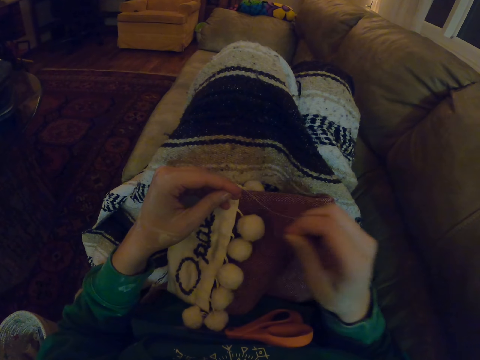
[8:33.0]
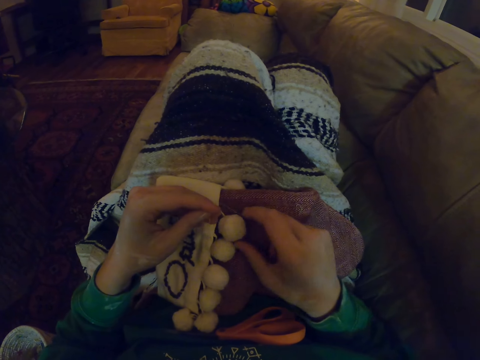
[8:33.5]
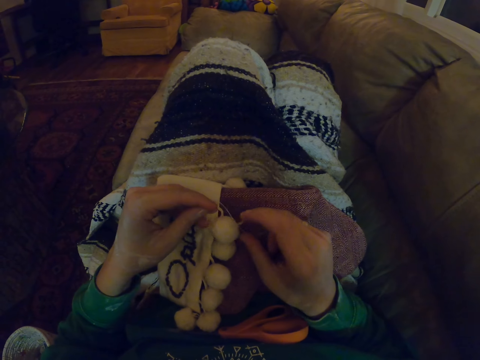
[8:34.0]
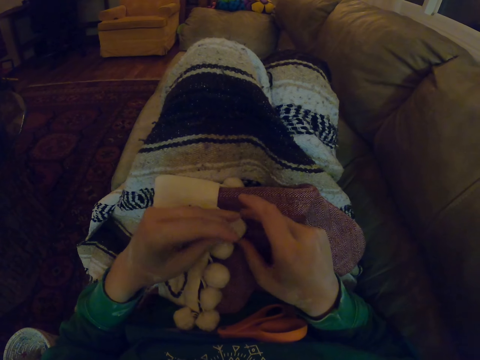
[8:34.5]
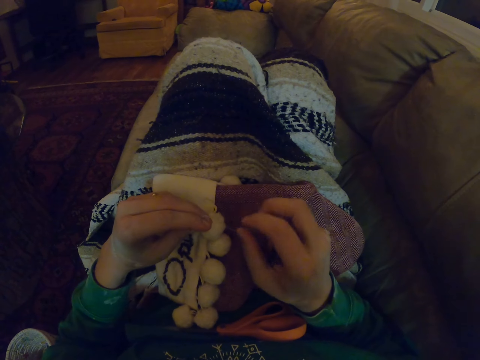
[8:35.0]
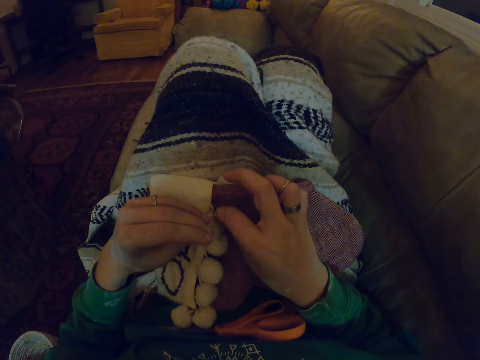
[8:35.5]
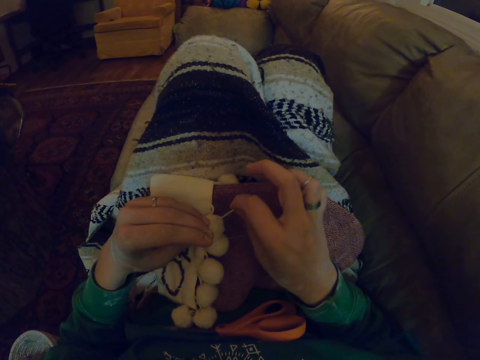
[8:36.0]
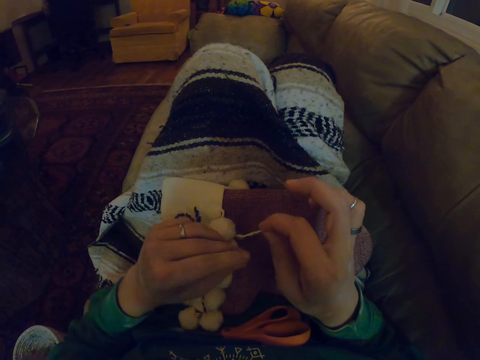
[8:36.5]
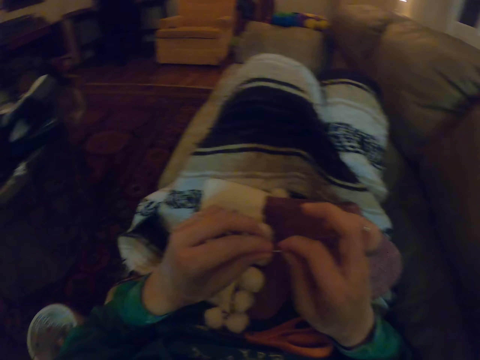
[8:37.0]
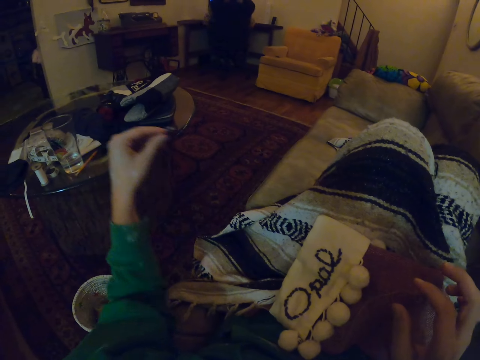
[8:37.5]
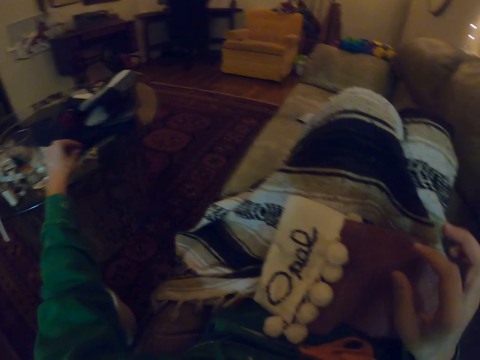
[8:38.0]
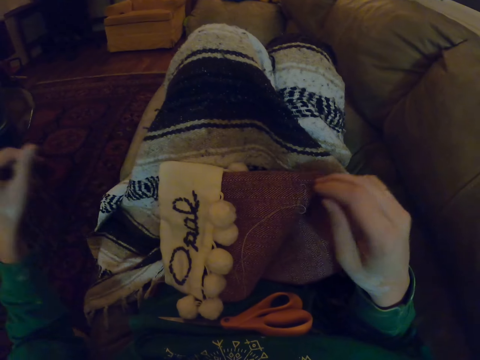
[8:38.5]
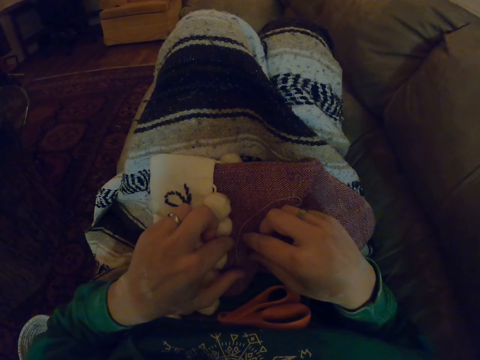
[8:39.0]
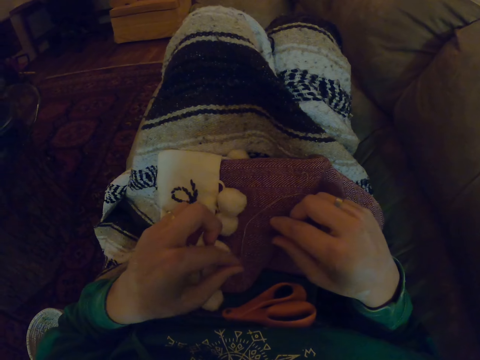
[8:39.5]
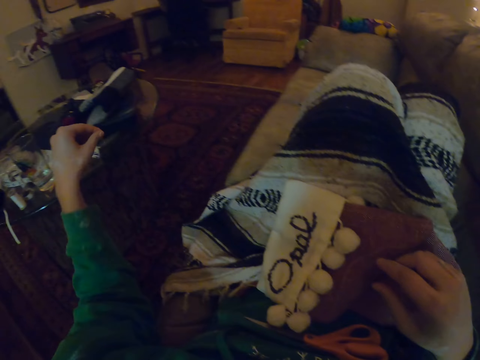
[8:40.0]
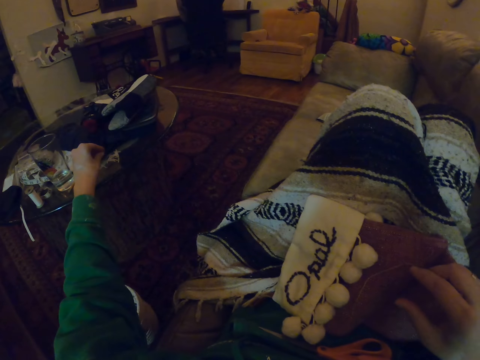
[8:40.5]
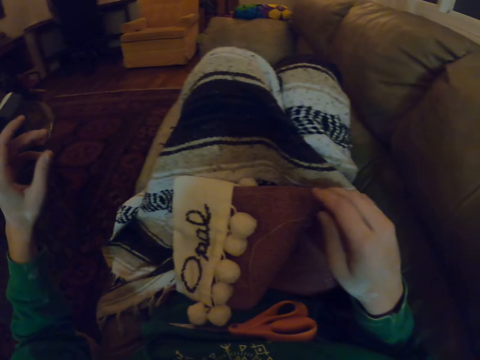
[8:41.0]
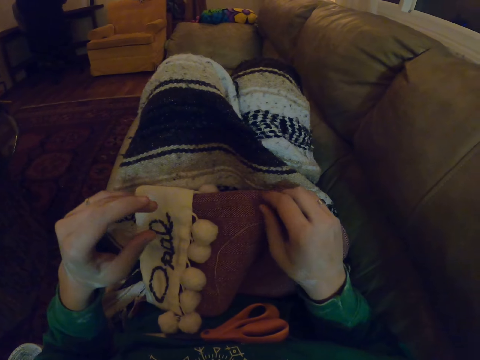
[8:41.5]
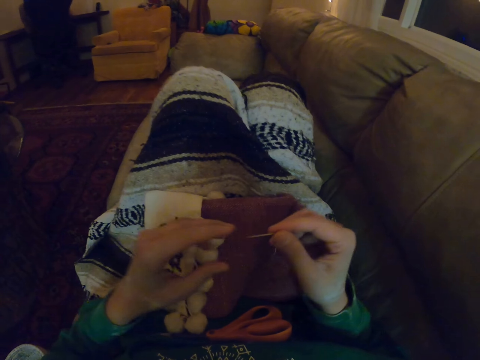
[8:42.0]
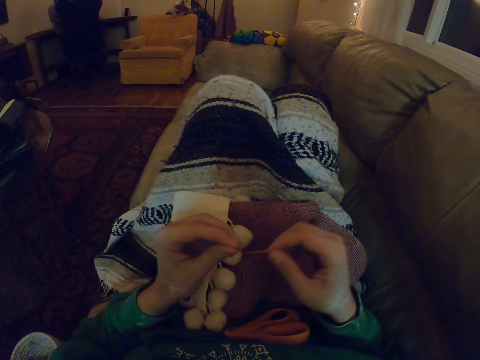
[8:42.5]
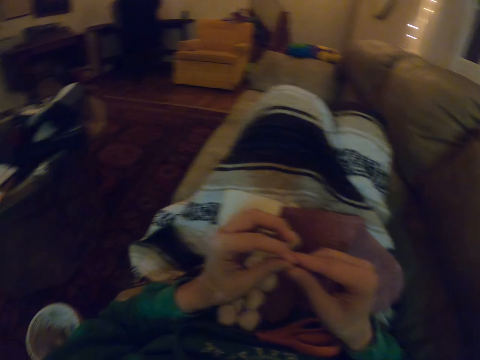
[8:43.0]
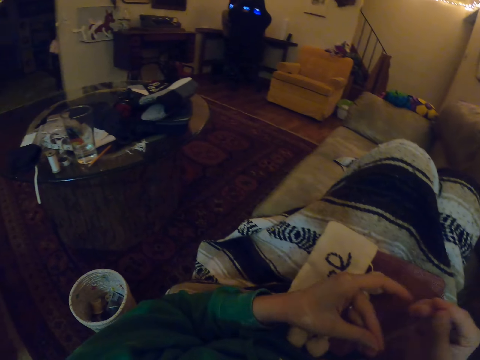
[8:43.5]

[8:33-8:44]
The camera wearer removes threads from the notch. They throw the thread away. They throw the thread away again.

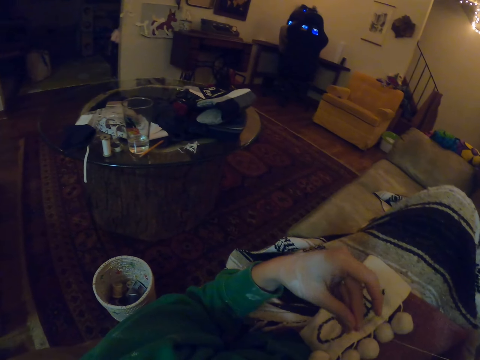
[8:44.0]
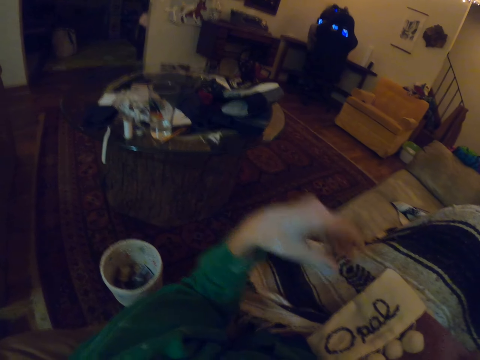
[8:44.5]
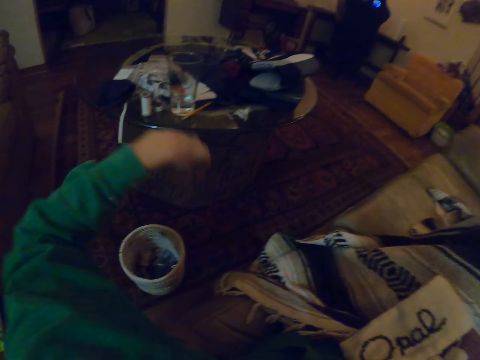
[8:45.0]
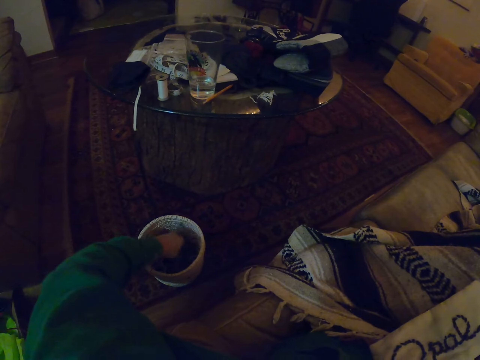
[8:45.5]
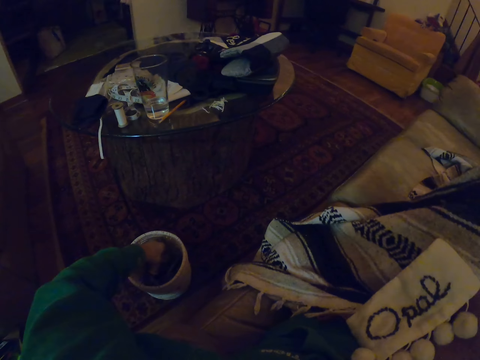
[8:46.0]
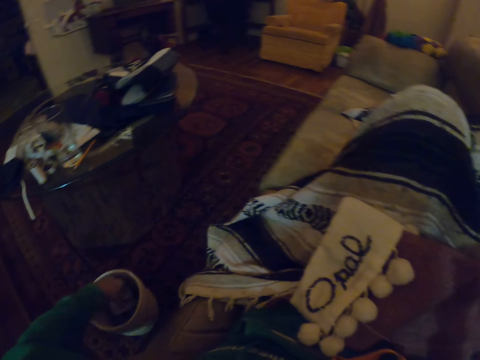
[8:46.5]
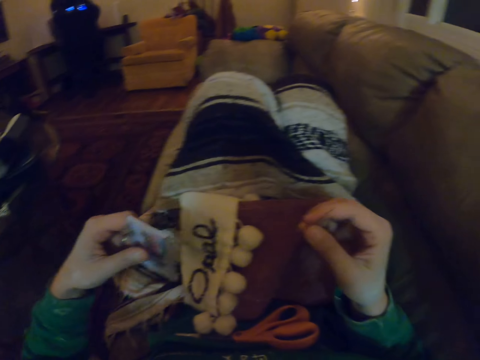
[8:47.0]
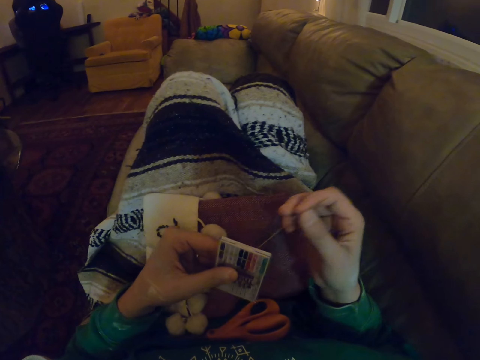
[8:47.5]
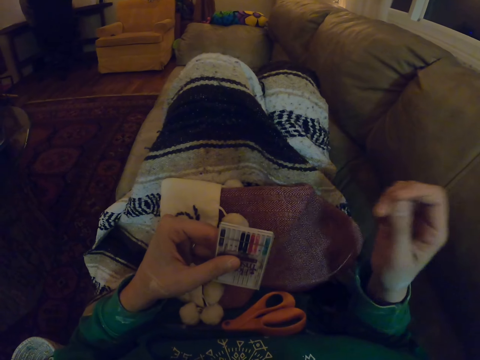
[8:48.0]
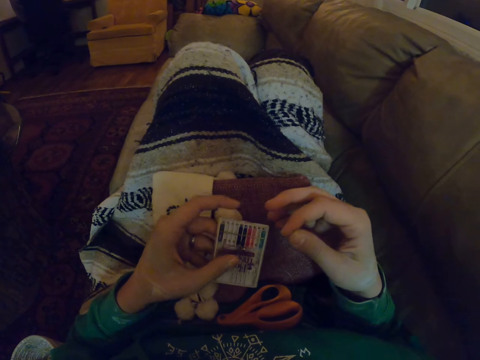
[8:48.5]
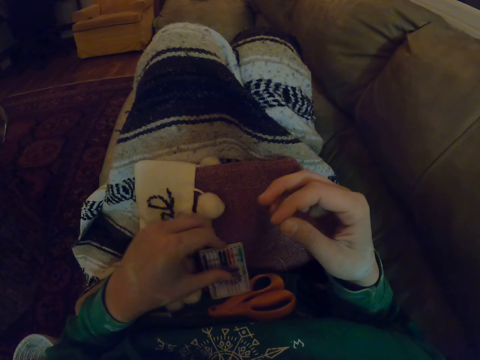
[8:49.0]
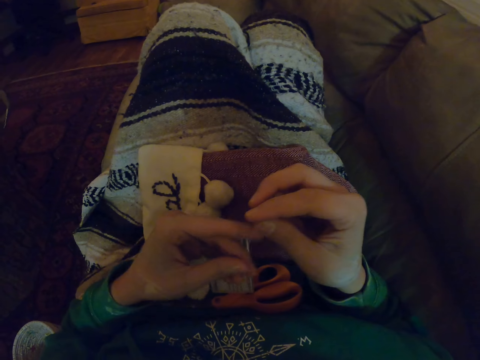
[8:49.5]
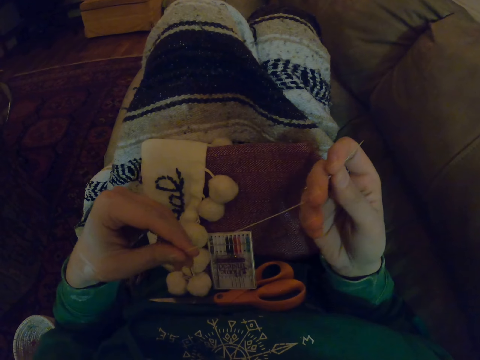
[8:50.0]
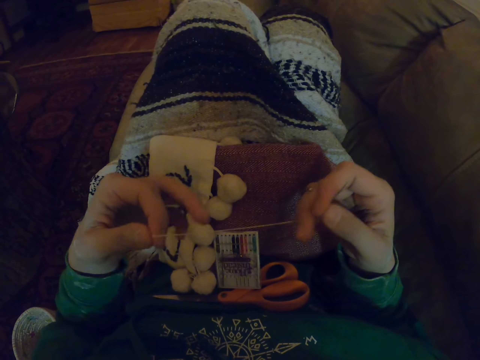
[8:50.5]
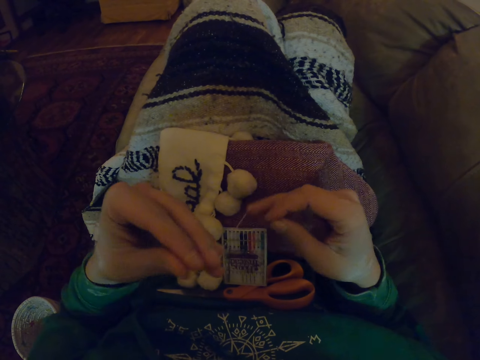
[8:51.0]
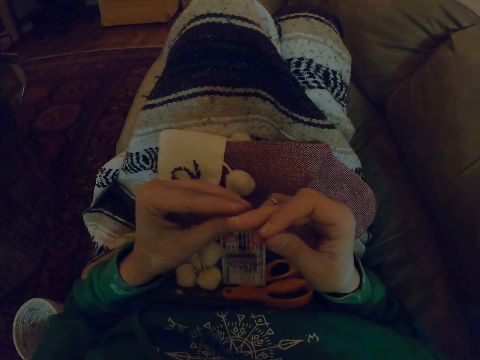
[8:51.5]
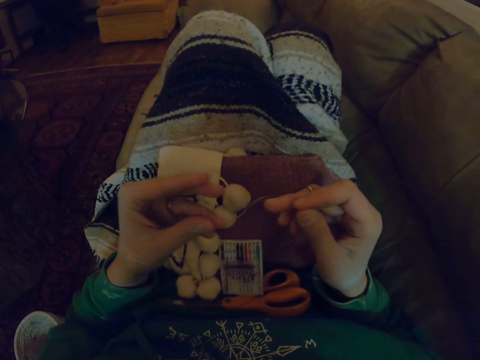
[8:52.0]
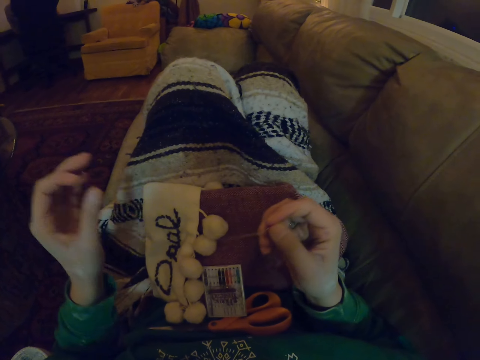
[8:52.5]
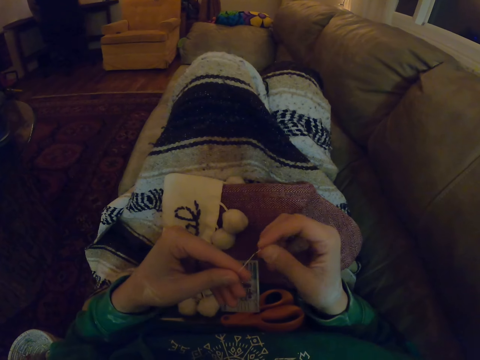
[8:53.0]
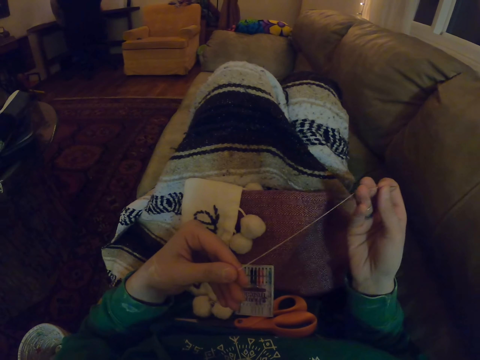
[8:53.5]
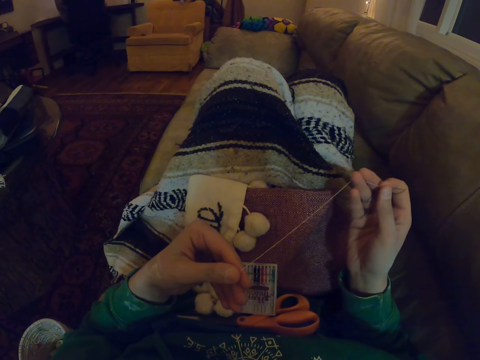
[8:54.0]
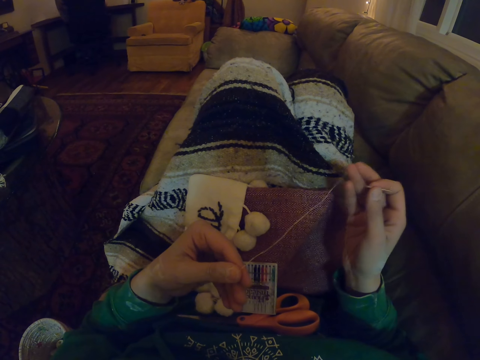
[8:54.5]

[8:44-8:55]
The camera wearer dips the left hand into the sewing basket. They pick up a needle case. They stretch the thread with both hands.

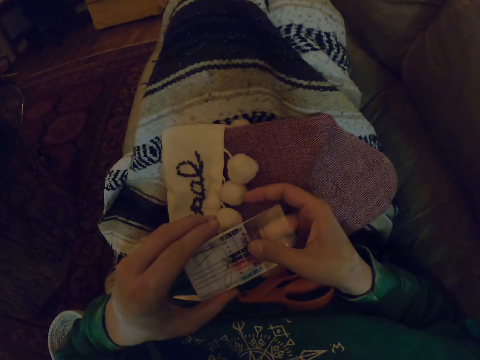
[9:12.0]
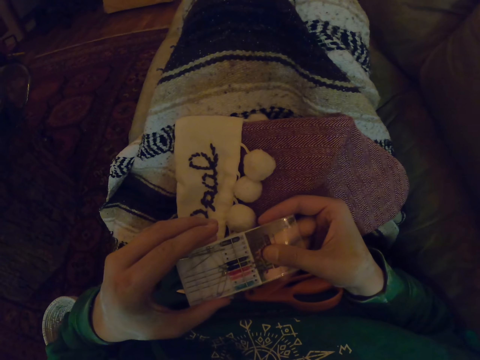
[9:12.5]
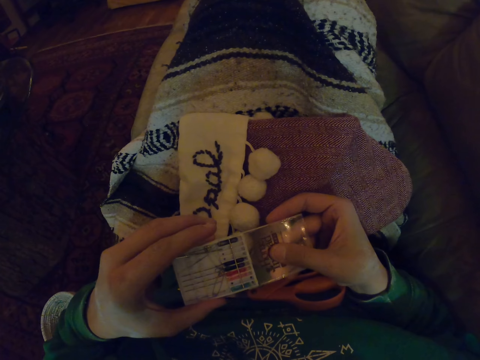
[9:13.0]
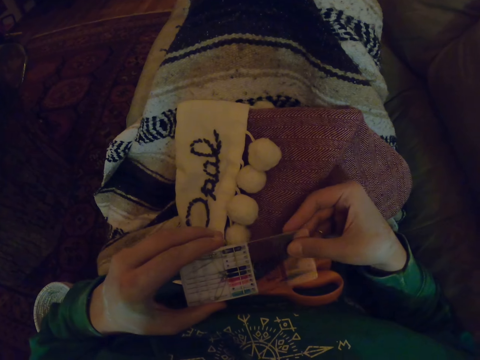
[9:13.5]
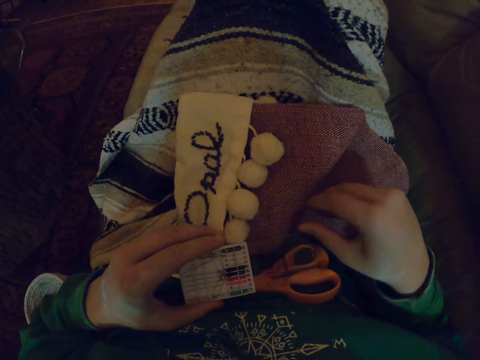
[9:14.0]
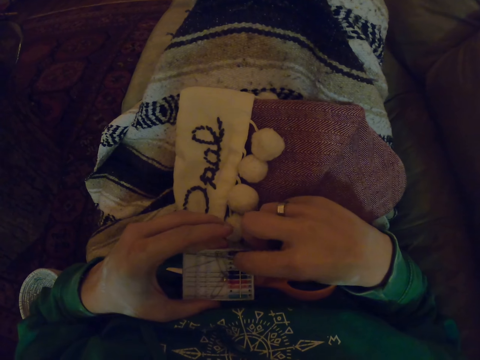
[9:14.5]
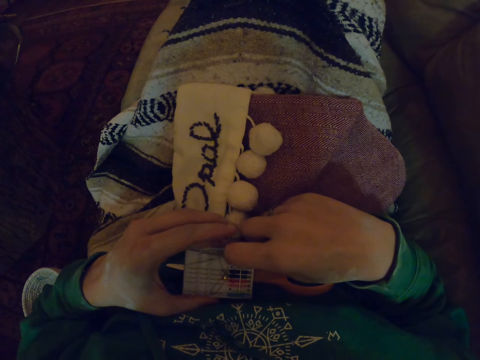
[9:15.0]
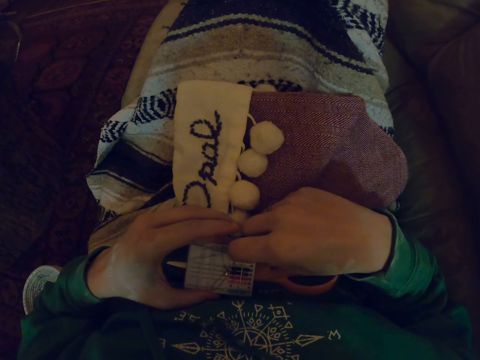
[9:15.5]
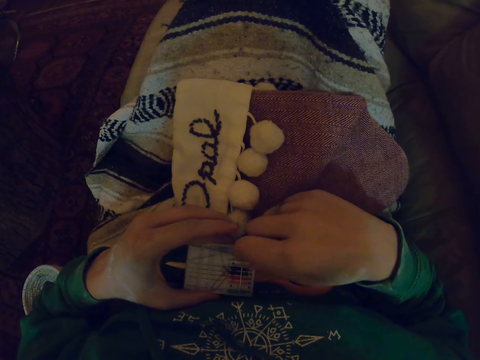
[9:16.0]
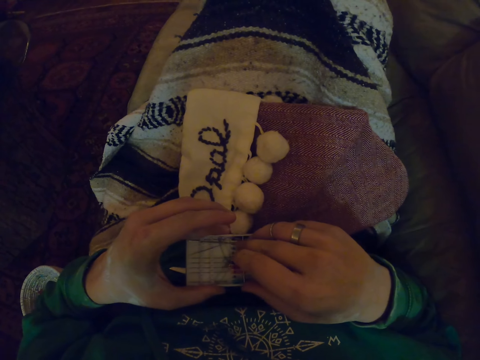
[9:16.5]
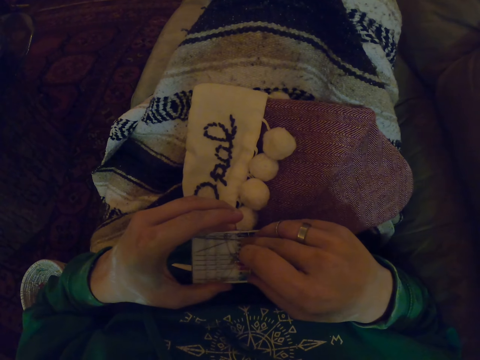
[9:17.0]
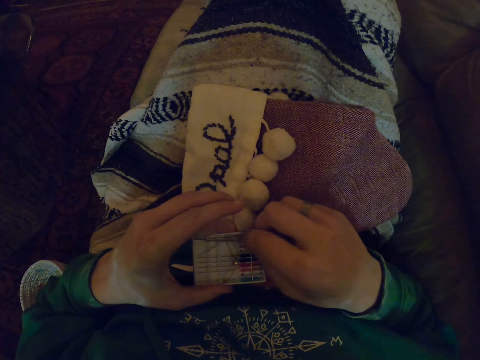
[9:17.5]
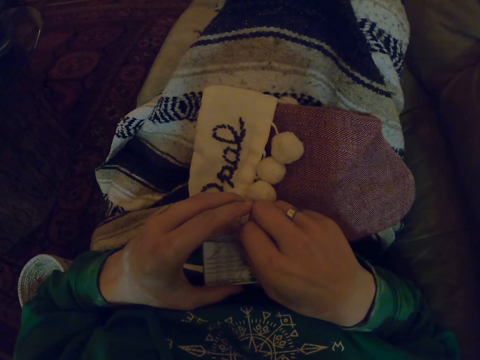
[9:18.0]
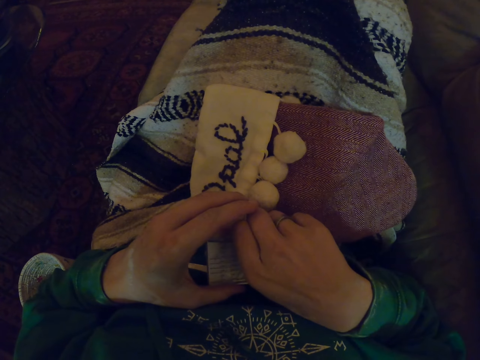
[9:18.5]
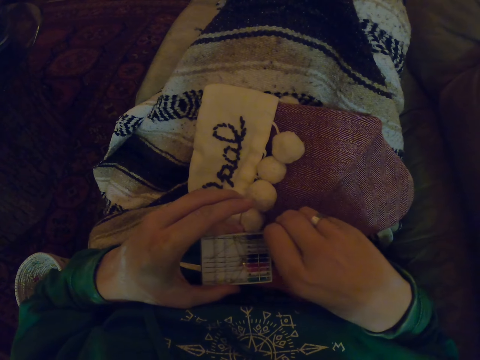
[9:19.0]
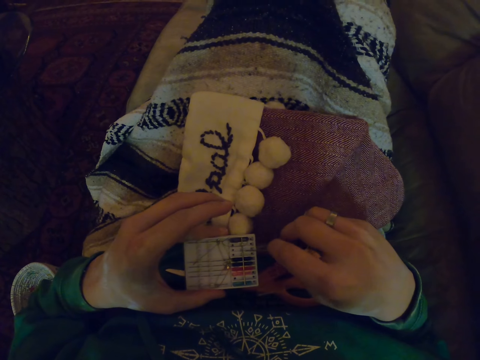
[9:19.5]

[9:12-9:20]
The camera wearer puts the needle into the needle case. They take the needle.
